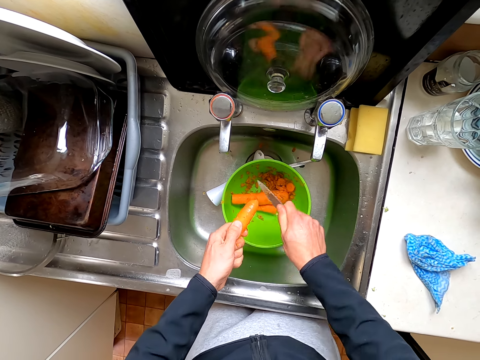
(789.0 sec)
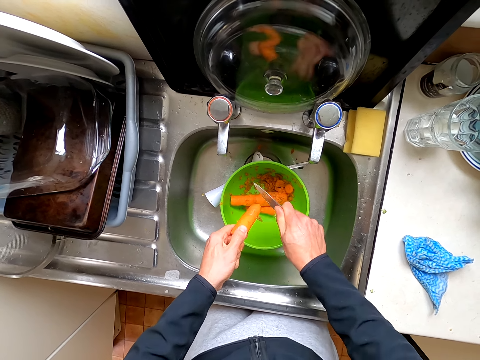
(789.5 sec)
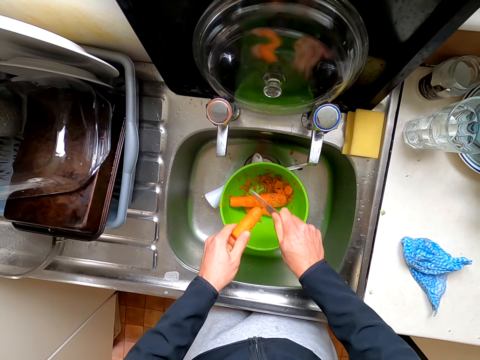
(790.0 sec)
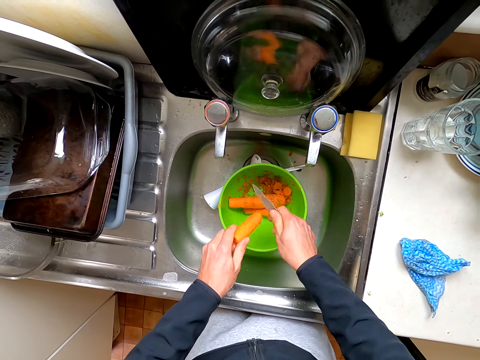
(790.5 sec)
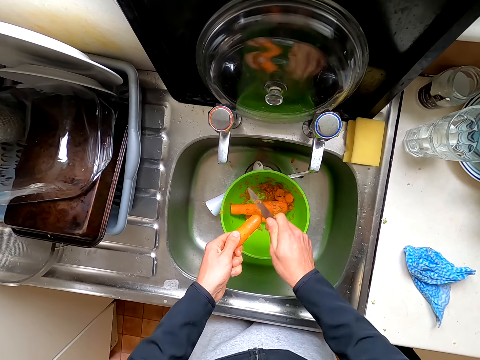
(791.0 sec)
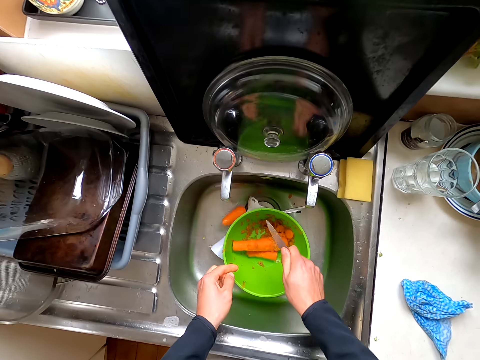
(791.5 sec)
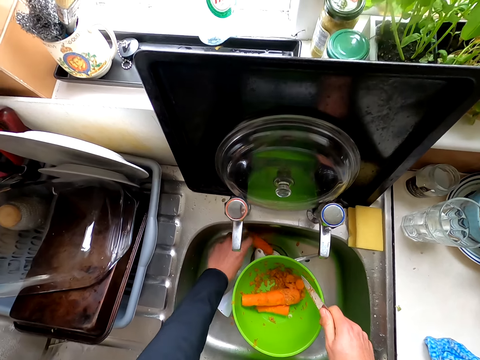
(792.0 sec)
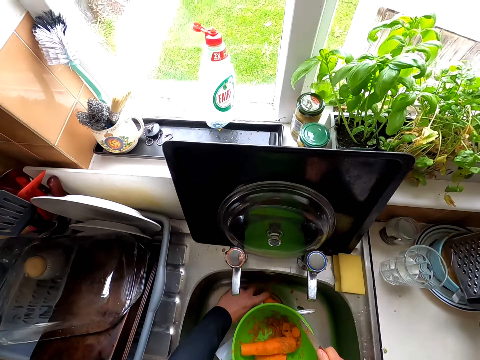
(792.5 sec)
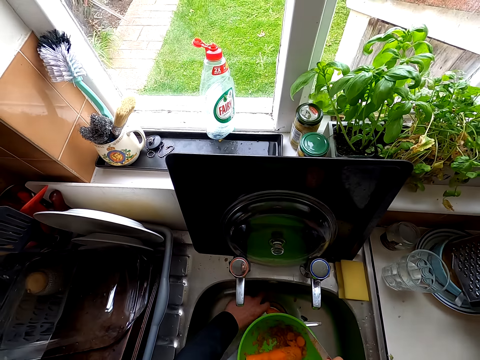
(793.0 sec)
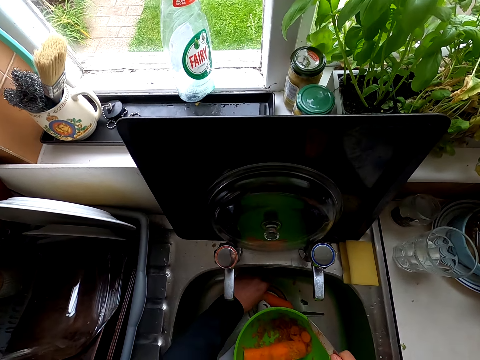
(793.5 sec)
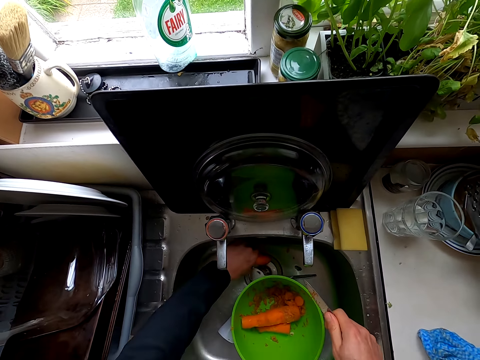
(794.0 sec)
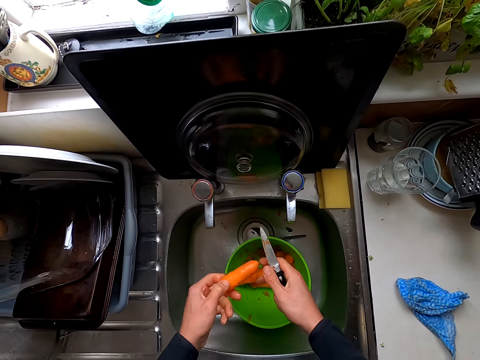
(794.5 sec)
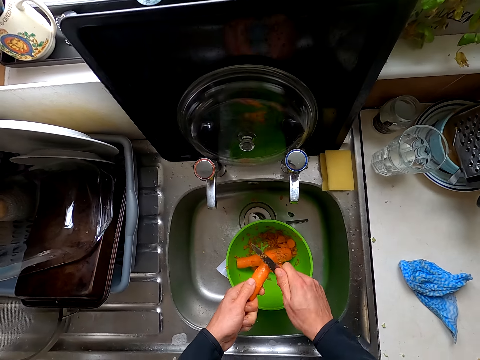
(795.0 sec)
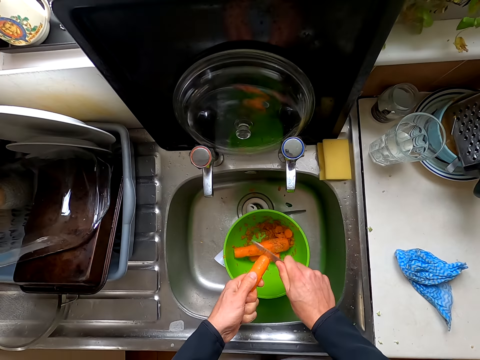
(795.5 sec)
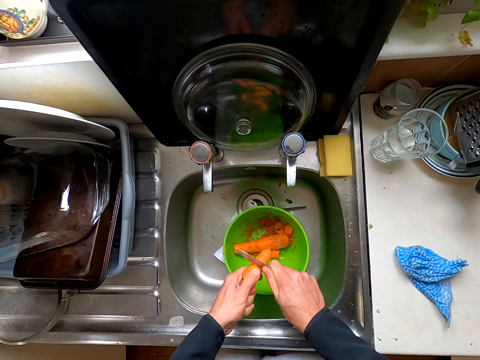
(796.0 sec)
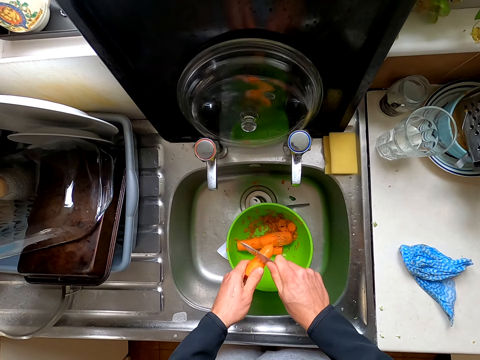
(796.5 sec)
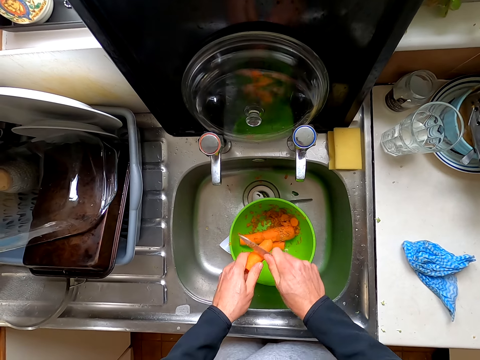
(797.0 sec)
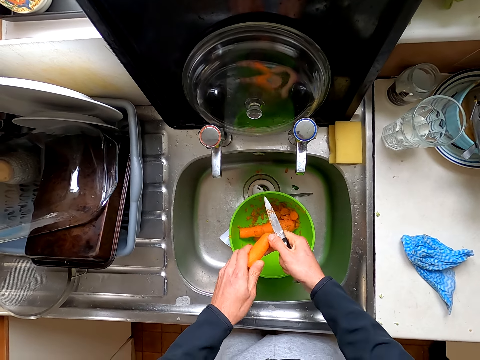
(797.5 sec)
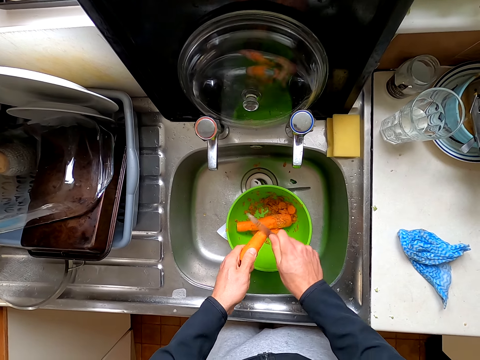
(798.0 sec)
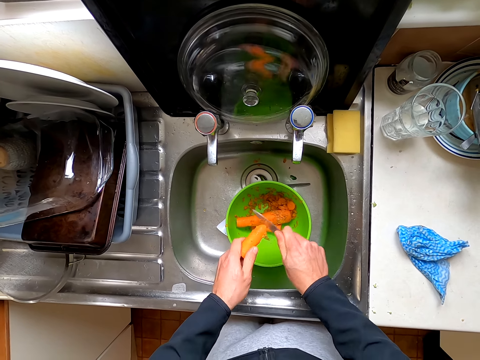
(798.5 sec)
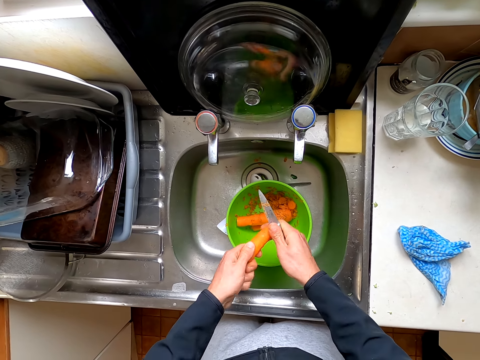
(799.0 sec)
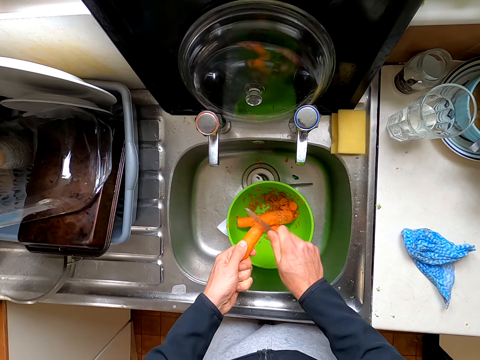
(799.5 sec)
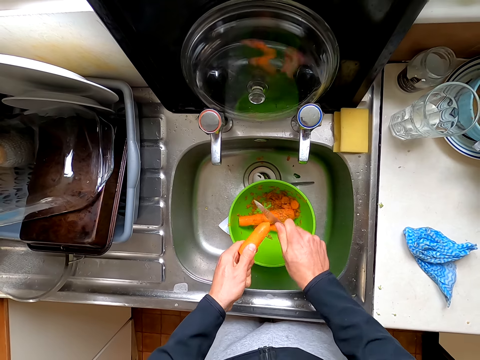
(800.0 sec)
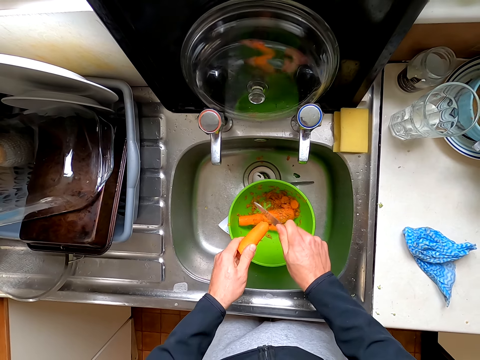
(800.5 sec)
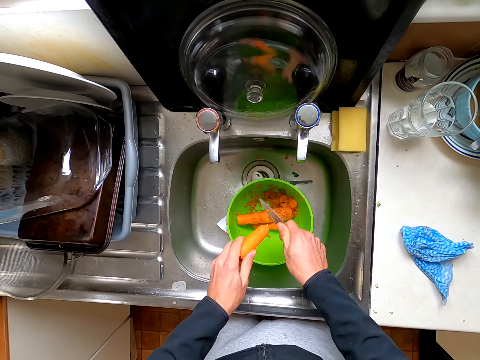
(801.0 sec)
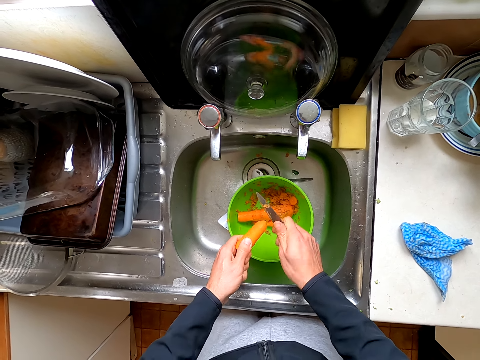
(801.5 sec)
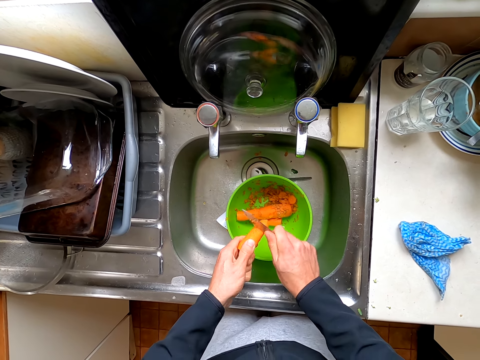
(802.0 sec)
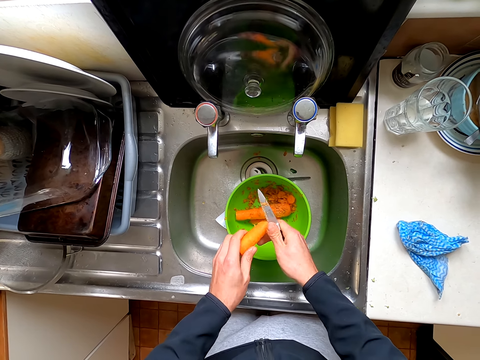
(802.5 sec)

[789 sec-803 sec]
The camera wearer picks up the carrot from the sink. They hold the carrot. They peel the carrot.

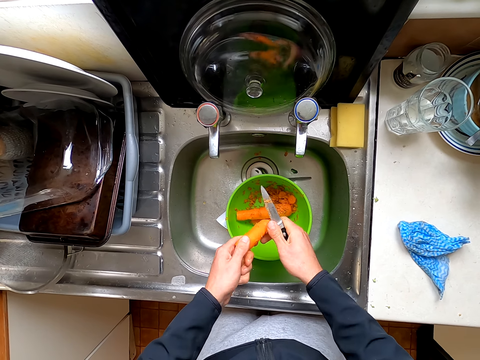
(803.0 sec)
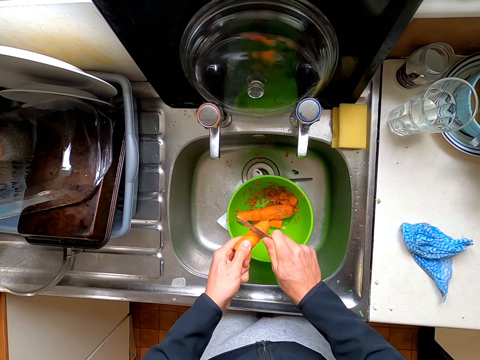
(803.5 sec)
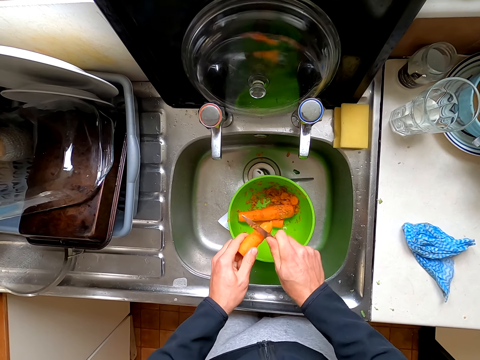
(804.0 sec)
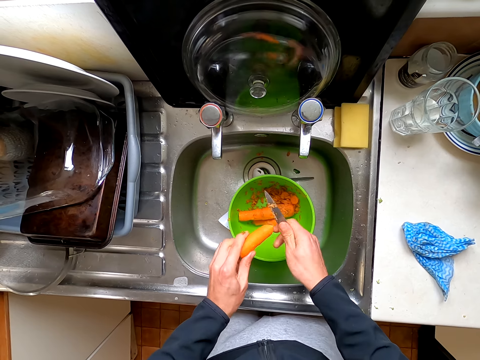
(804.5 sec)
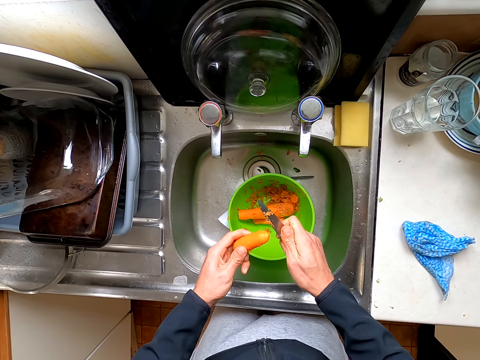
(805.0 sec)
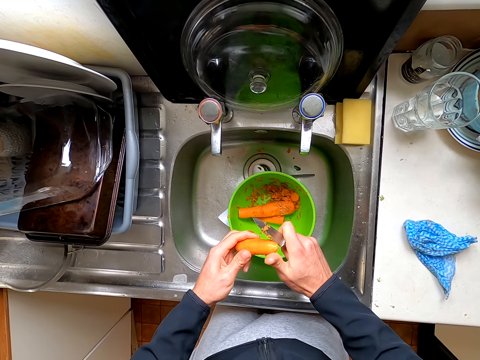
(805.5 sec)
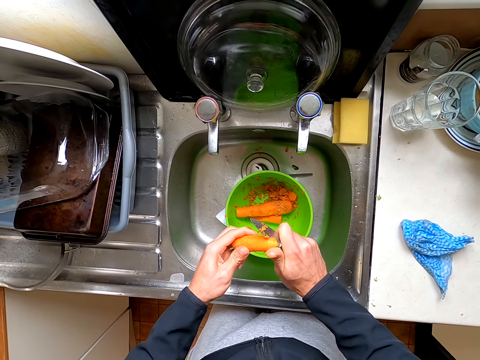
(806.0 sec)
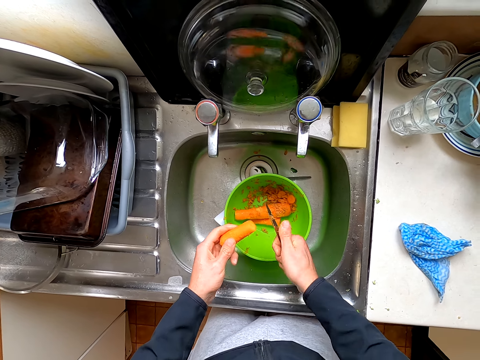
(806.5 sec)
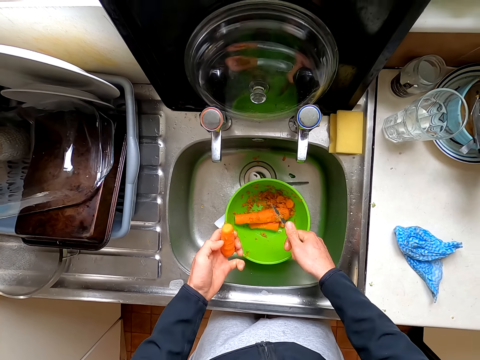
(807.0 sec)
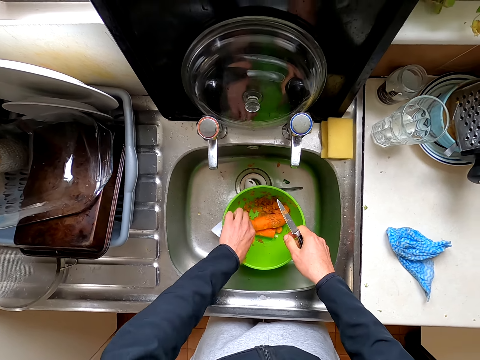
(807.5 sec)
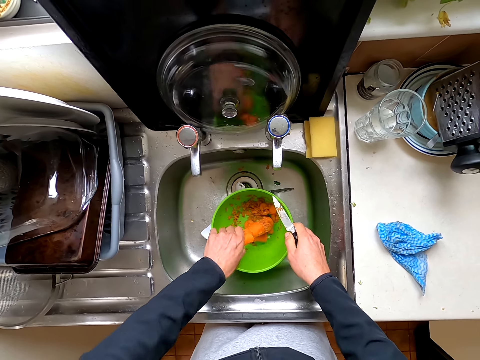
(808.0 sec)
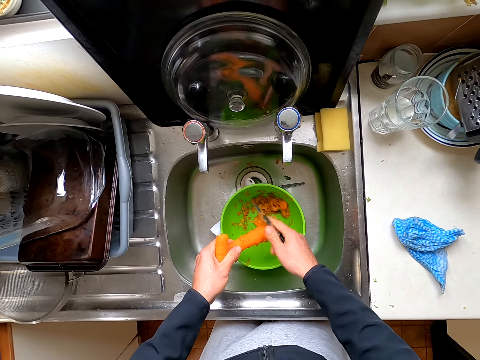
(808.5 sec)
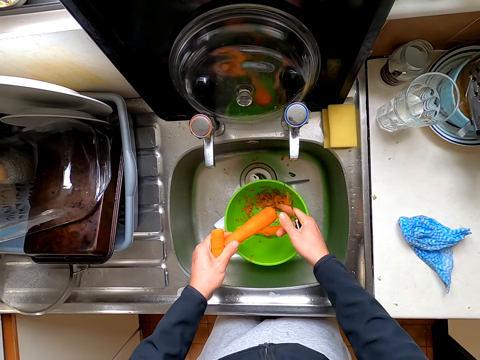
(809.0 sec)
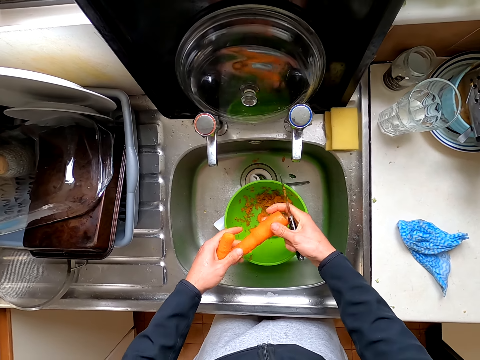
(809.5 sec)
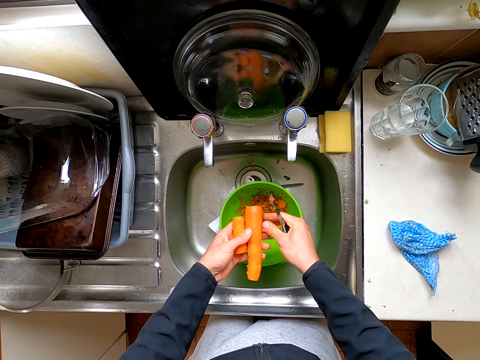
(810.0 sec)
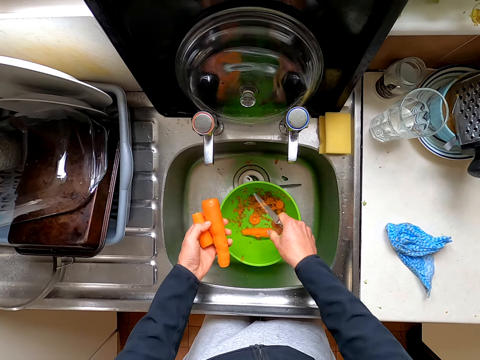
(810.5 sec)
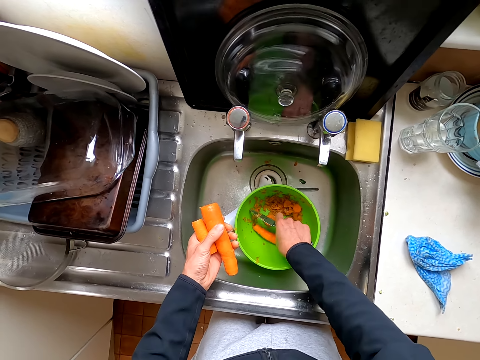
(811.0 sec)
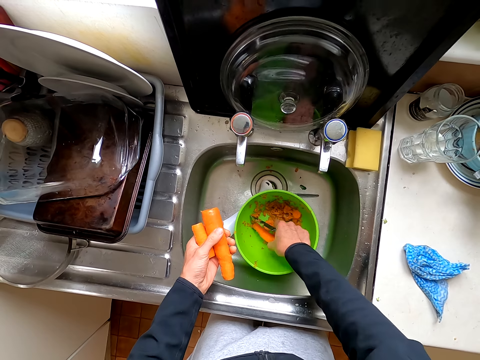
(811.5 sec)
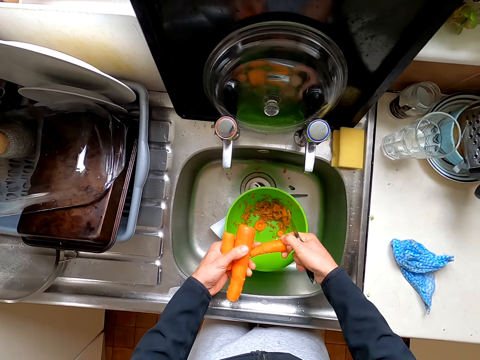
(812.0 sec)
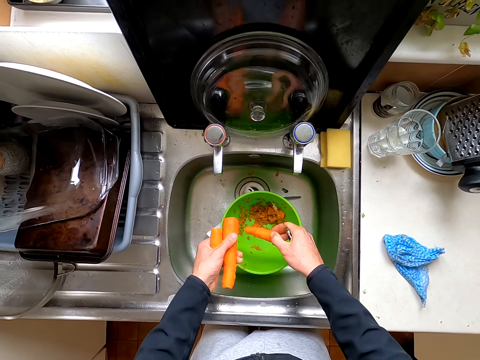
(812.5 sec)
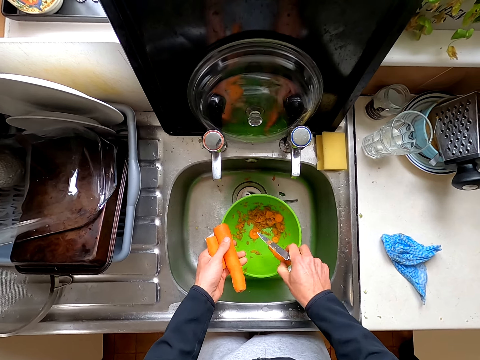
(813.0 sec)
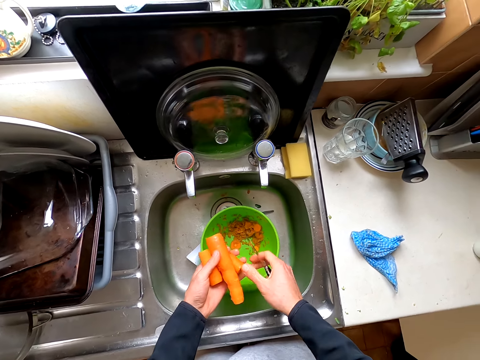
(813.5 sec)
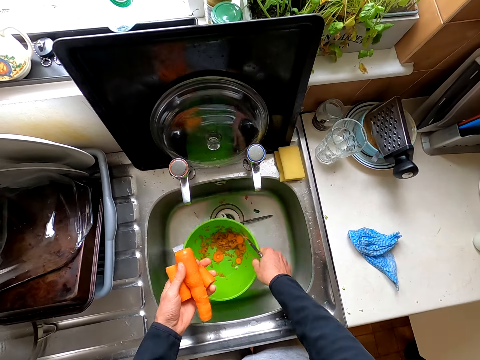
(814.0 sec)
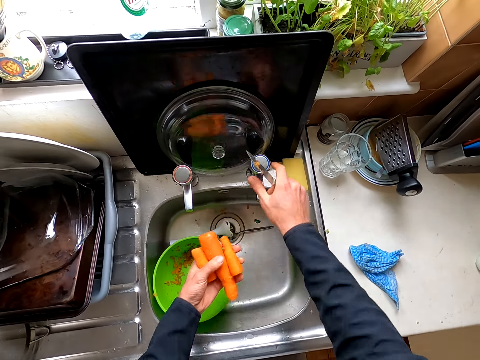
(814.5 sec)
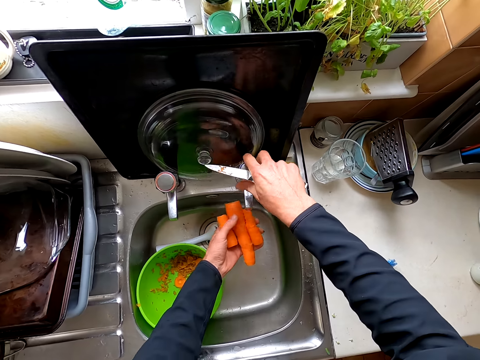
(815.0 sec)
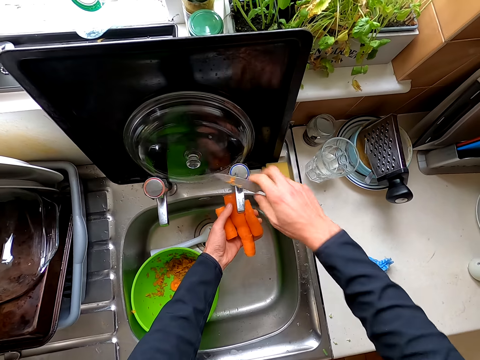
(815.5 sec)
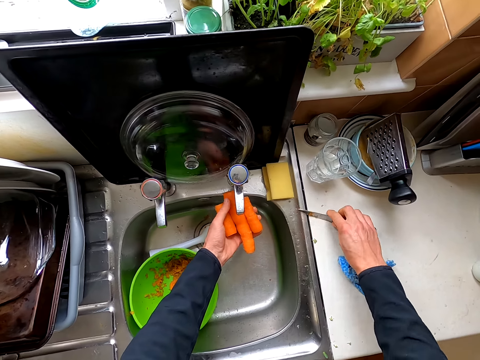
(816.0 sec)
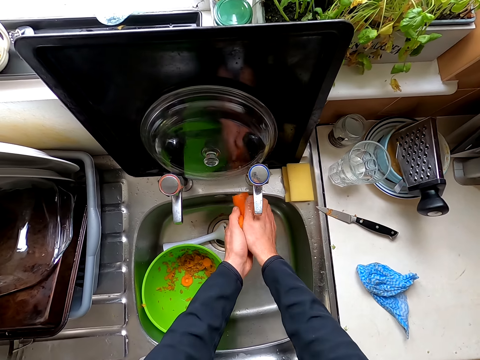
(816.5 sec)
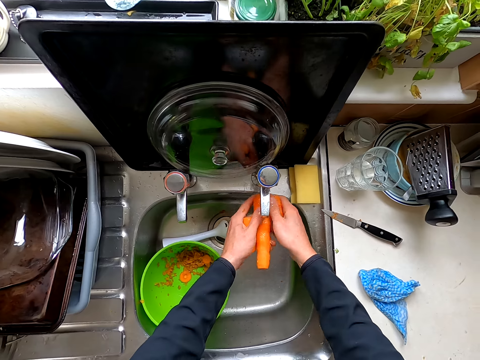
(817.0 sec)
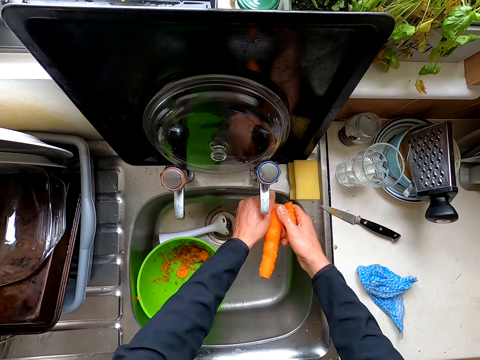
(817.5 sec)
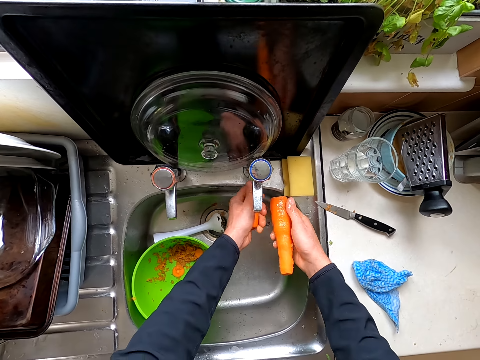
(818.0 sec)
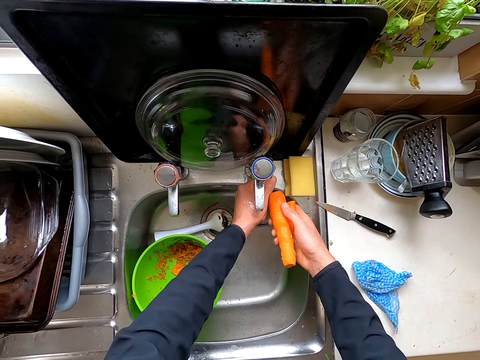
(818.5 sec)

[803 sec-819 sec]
The camera wearer cuts the carrot. They put the carrot in the bowl. They hold the carrots. They pick the carrot from the bowl. They hold the carrots. They move the bowl in the sink. They open the water tap. They wash the carrots. They put the knife down. They wash the carrots.
